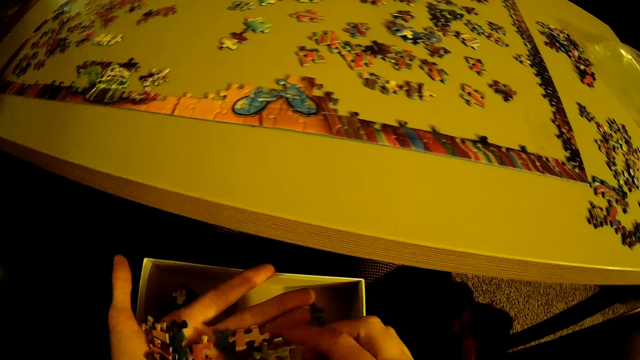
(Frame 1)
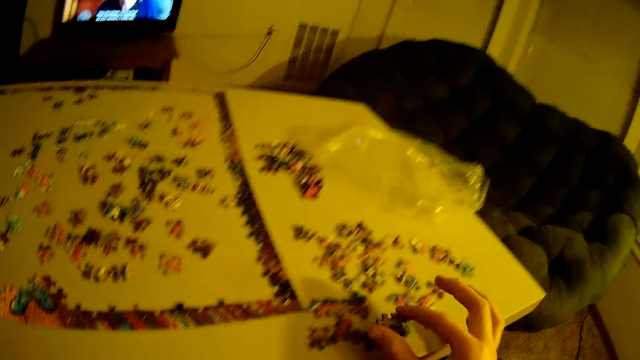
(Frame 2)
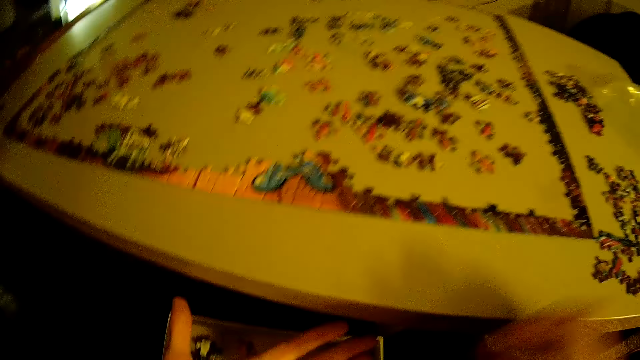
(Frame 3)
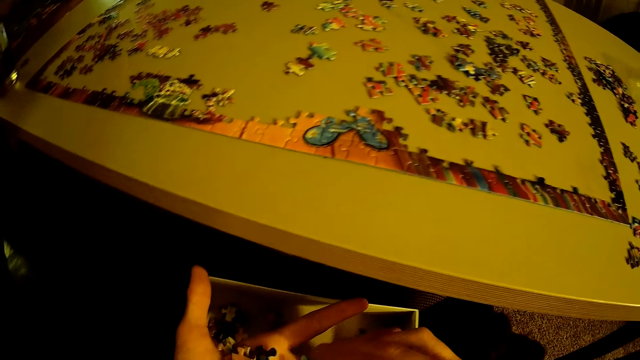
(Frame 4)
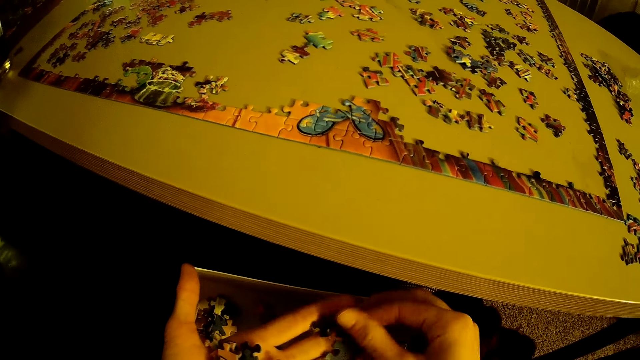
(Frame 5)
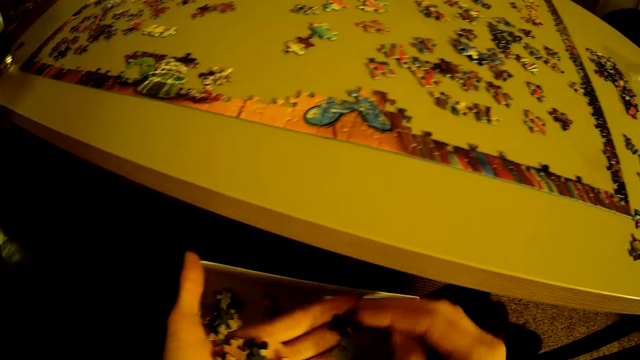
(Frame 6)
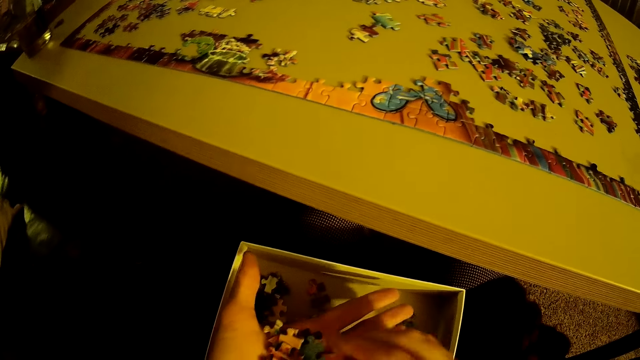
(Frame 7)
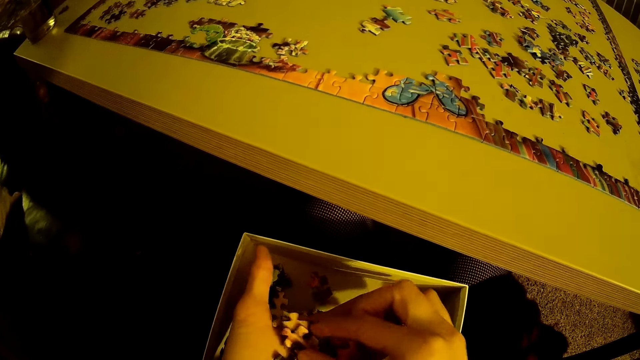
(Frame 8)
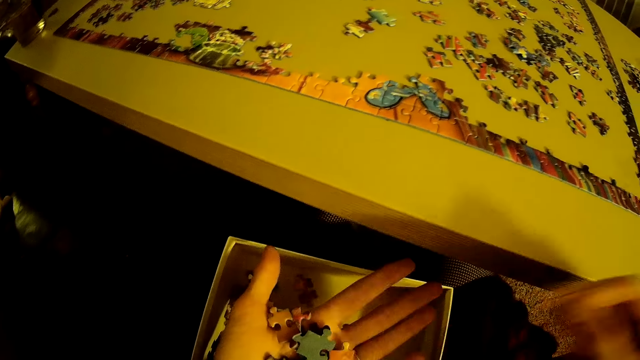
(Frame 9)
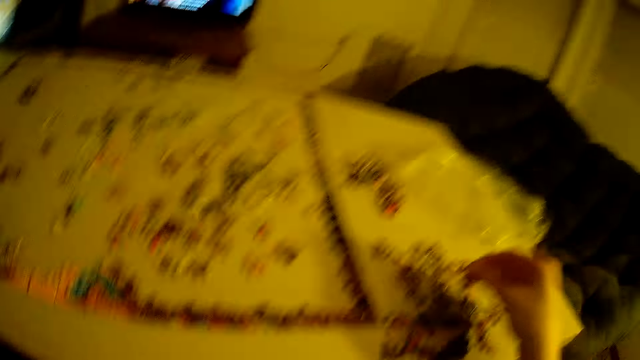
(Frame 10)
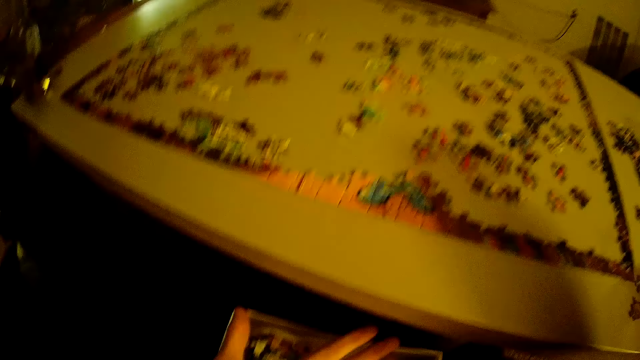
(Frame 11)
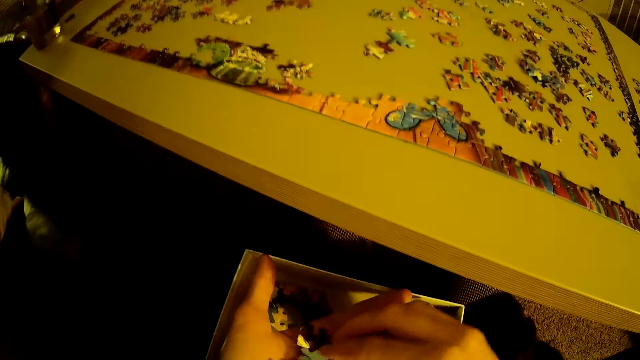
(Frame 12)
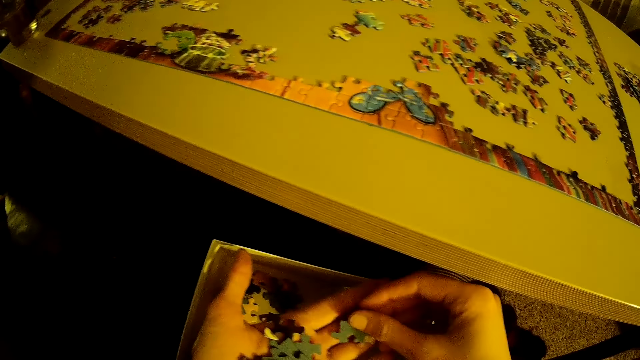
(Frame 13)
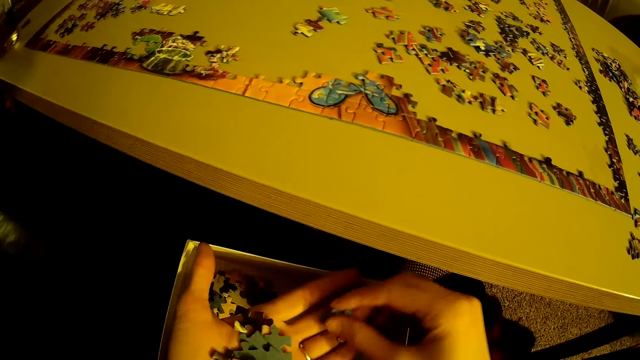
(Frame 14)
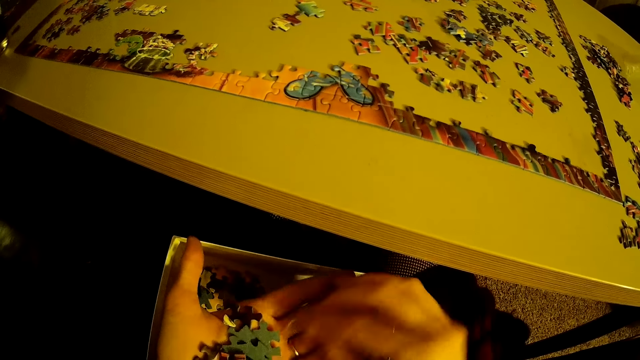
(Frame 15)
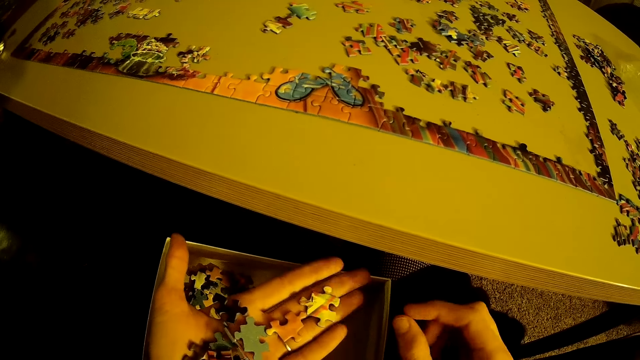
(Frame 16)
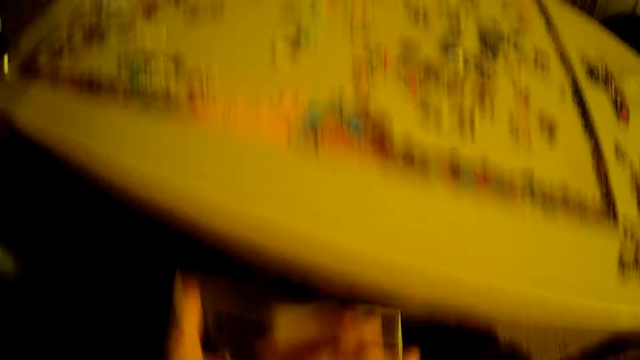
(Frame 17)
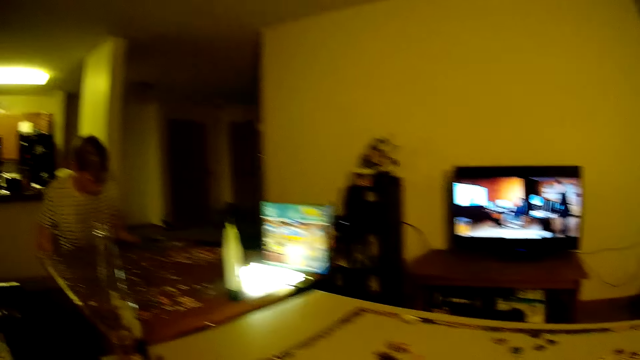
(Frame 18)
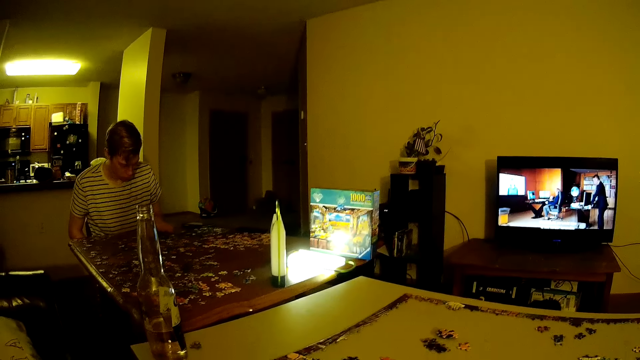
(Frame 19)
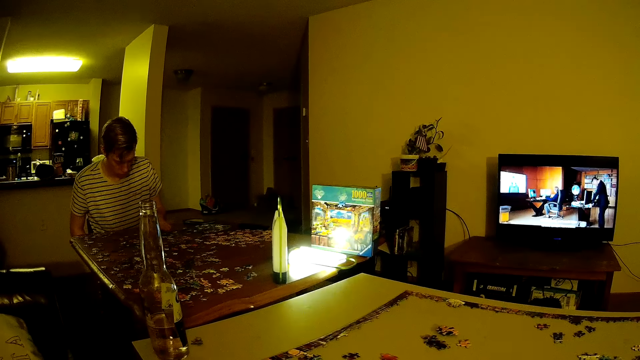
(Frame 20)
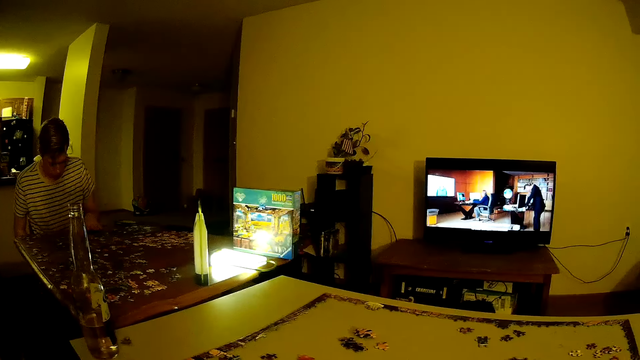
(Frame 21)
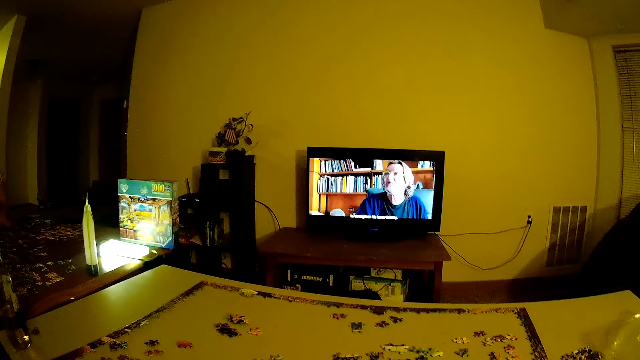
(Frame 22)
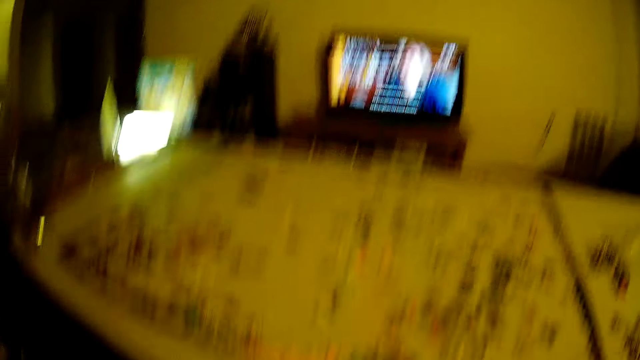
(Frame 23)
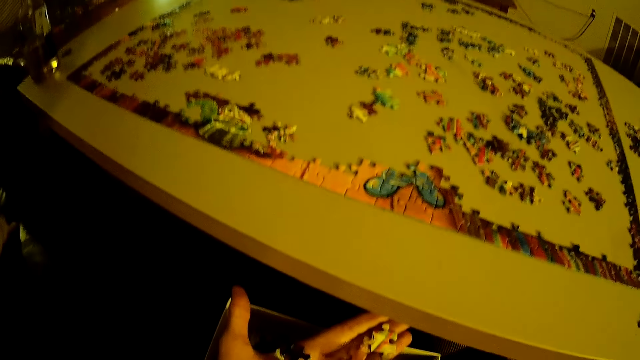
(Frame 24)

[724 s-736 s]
The camera wearer puts a puzzle piece on the table. They arrange the puzzle. They put a puzzle piece on the table. They arrange the puzzle.

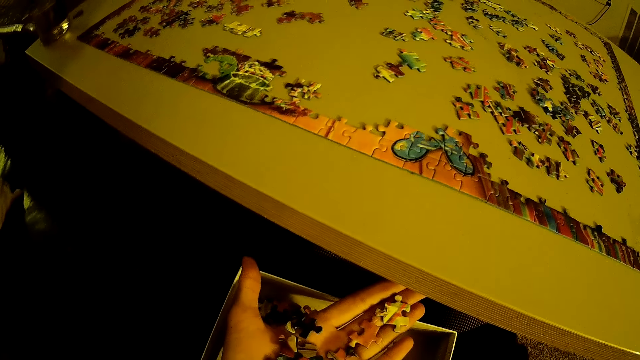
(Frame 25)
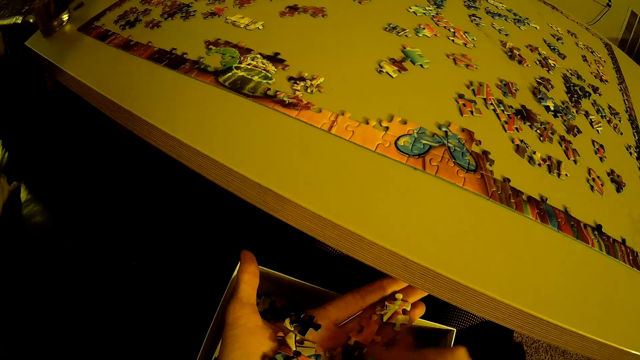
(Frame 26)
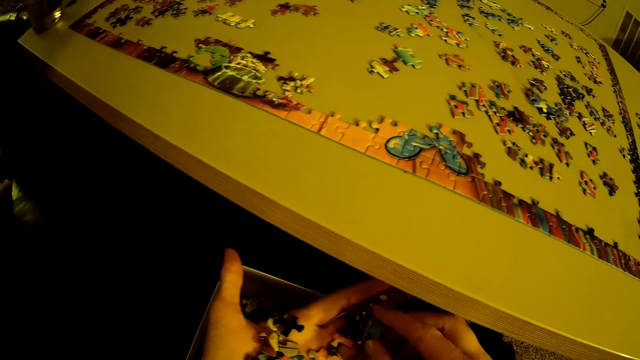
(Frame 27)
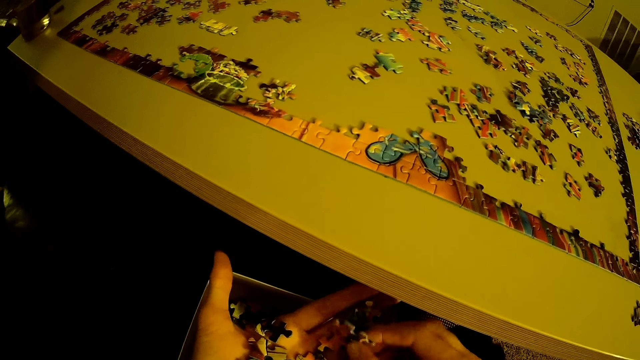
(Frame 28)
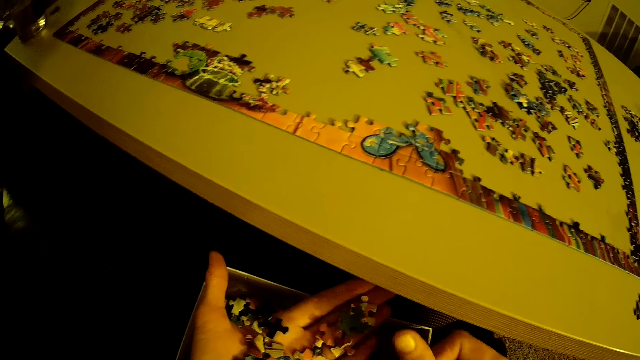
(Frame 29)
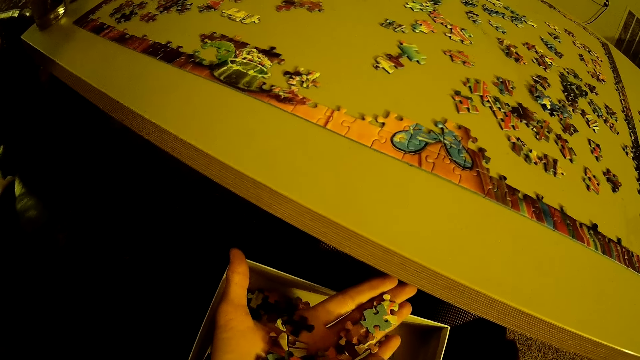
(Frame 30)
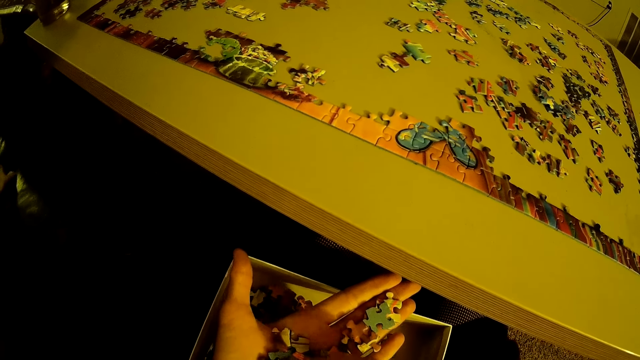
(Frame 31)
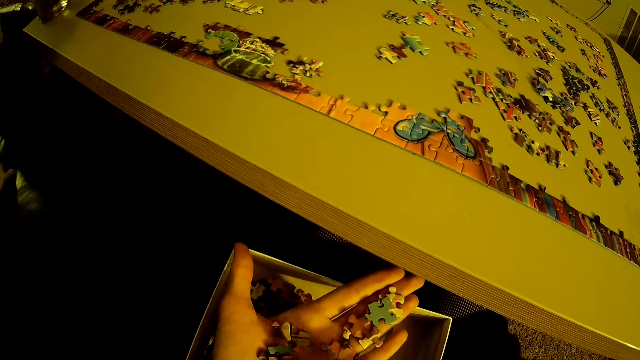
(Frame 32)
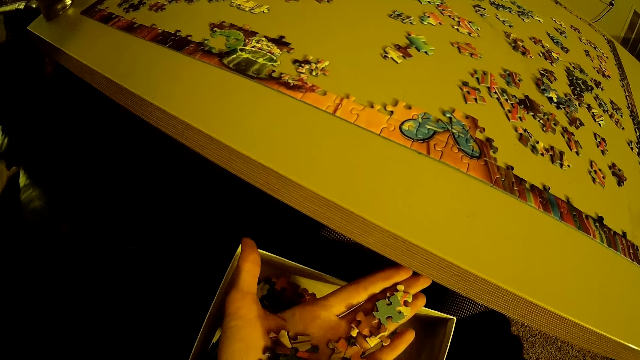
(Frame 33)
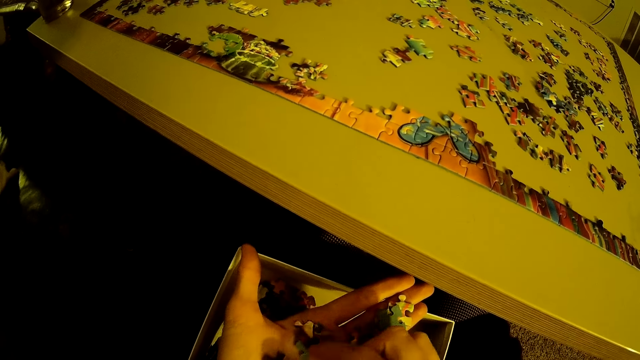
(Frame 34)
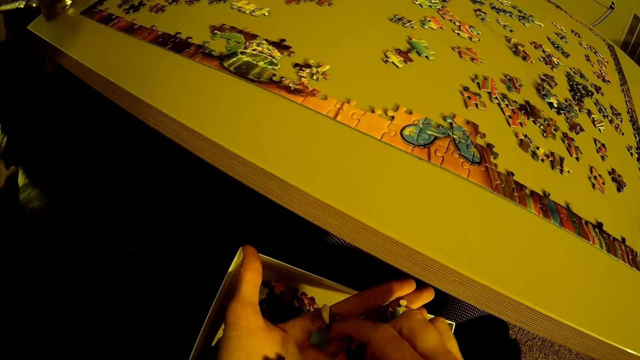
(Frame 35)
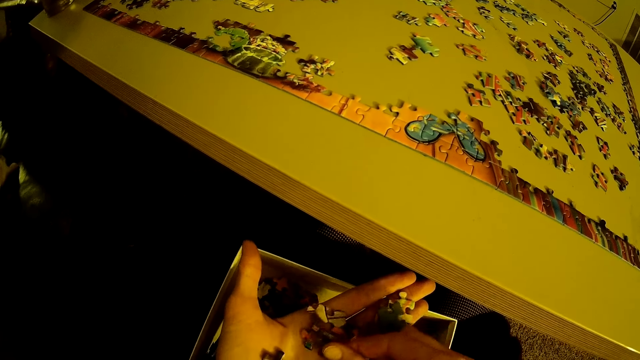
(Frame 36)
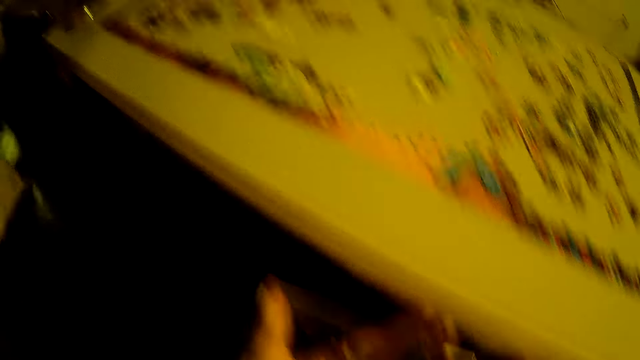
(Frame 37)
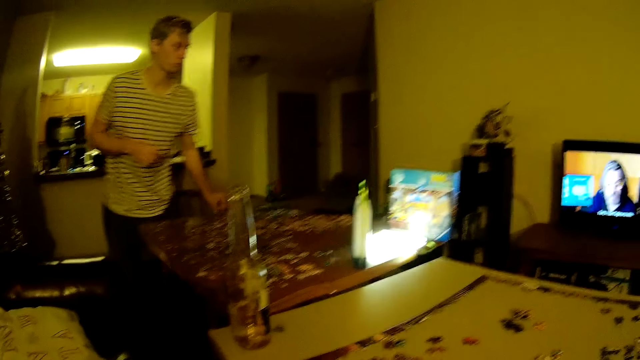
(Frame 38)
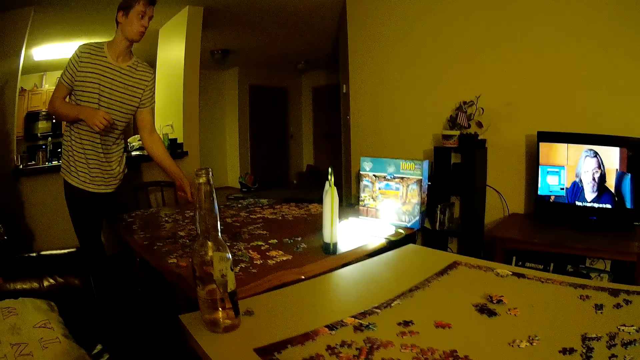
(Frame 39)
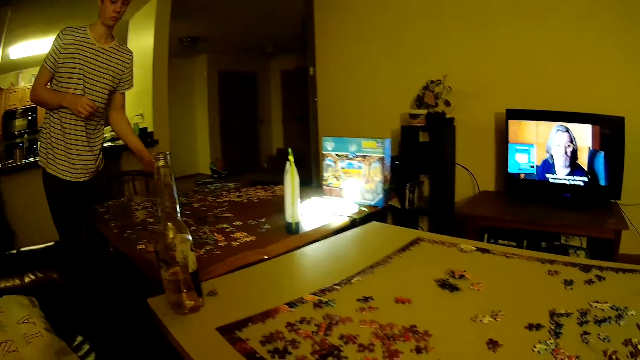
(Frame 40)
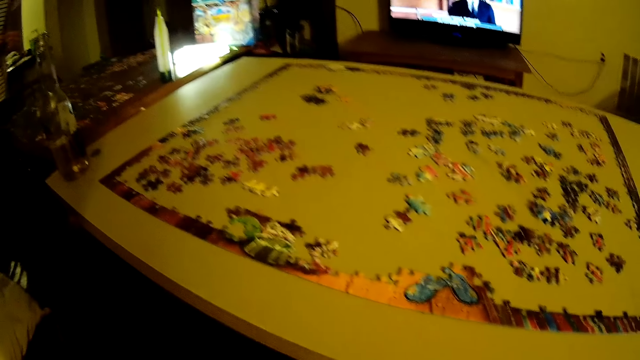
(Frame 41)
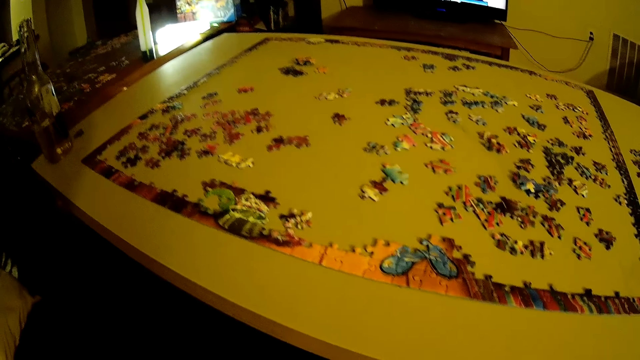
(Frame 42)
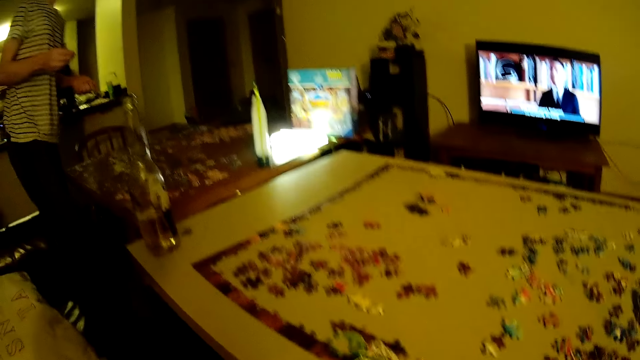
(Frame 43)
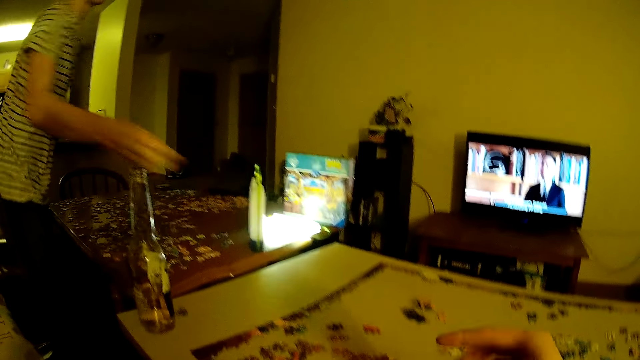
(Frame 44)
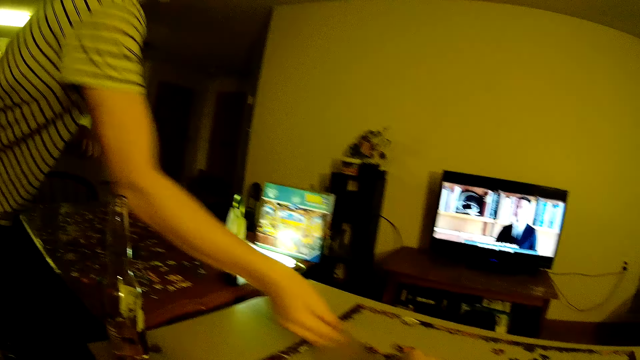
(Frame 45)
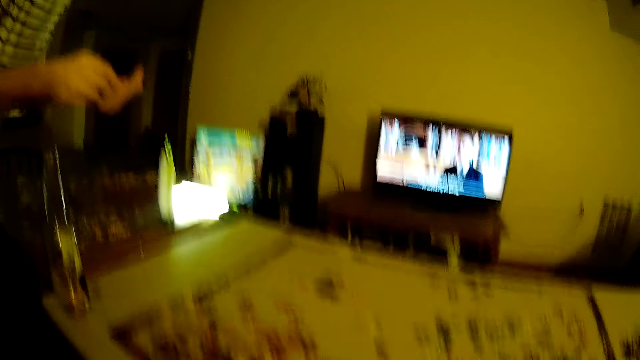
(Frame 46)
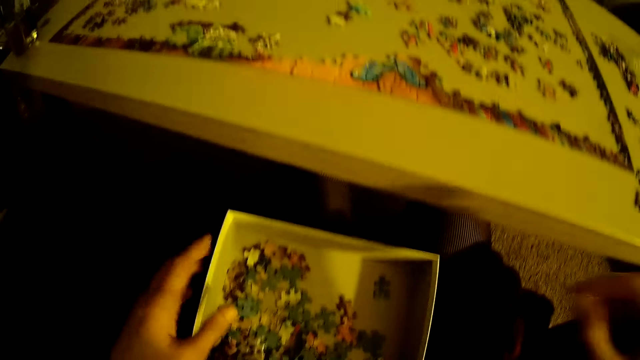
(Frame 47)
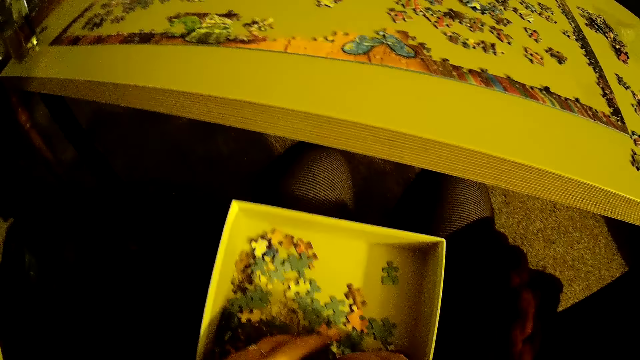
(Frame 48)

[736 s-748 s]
The camera wearer arranges beads. They put a puzzle piece on the table.
